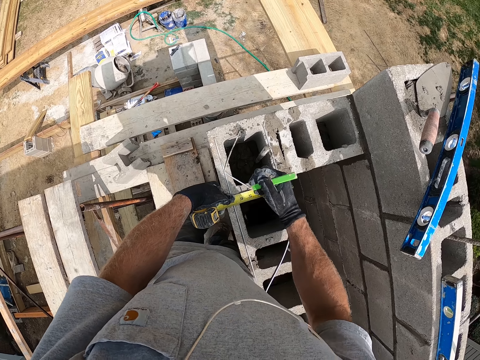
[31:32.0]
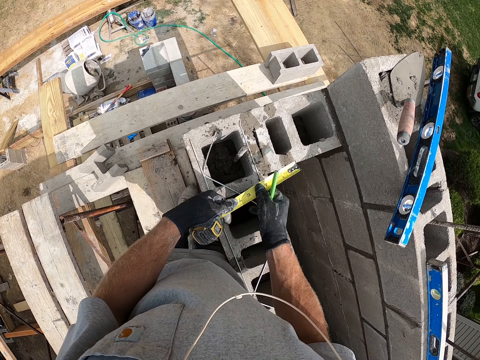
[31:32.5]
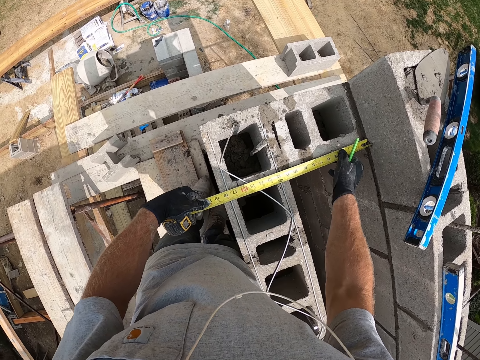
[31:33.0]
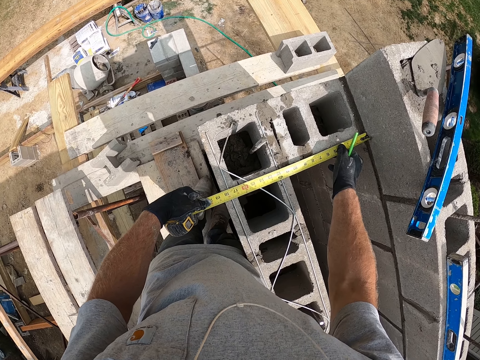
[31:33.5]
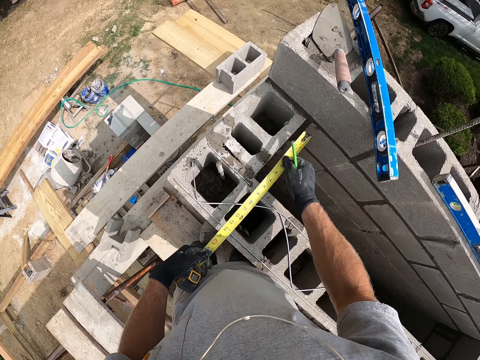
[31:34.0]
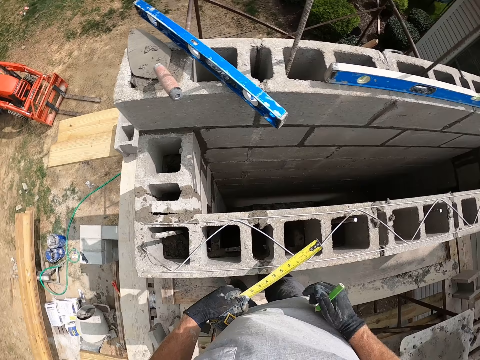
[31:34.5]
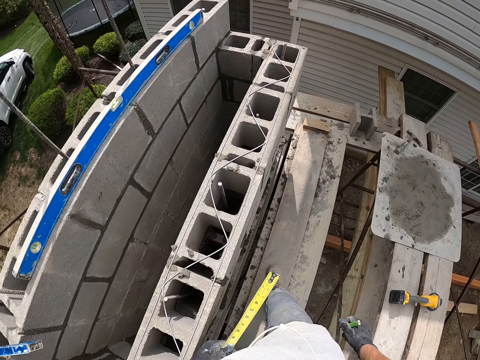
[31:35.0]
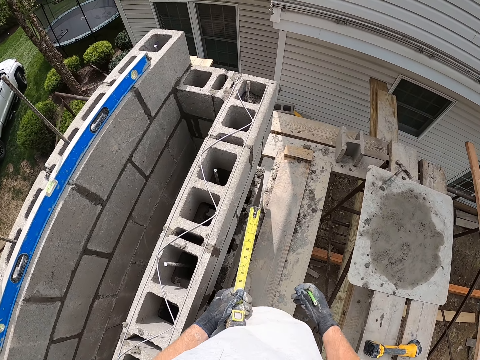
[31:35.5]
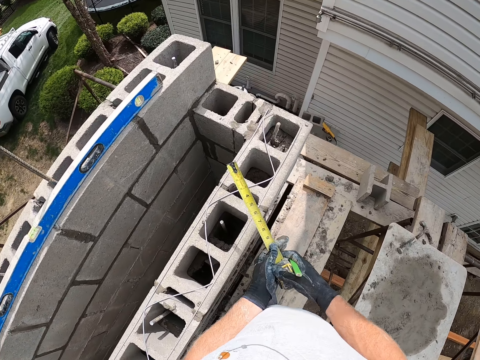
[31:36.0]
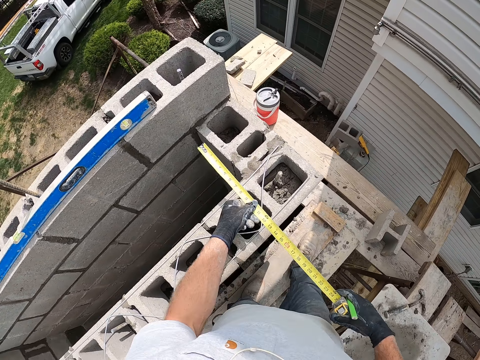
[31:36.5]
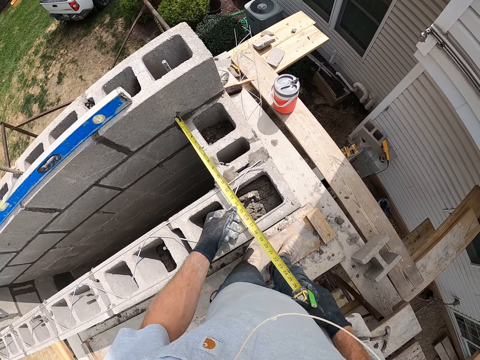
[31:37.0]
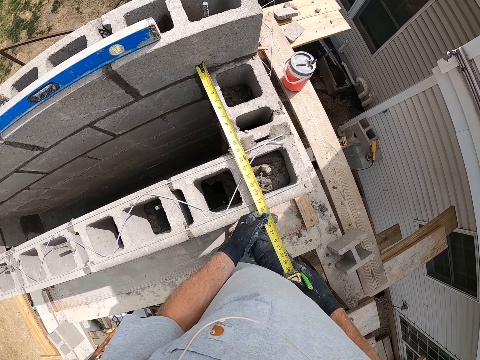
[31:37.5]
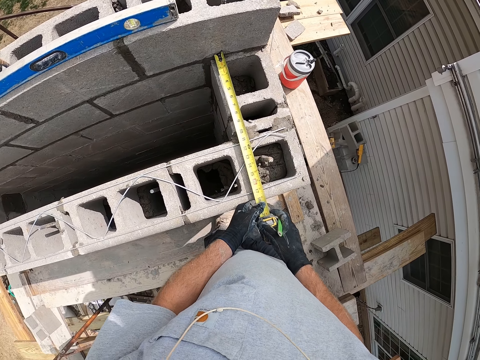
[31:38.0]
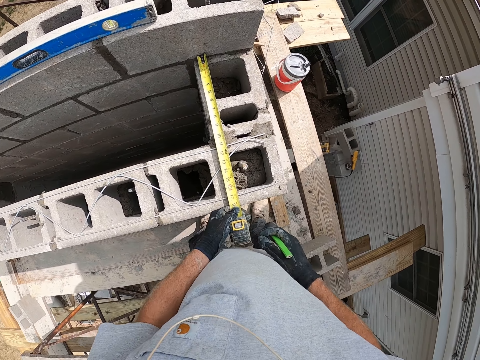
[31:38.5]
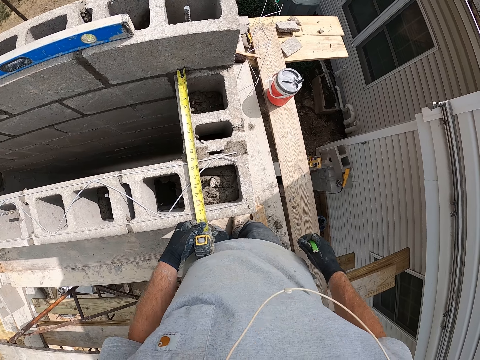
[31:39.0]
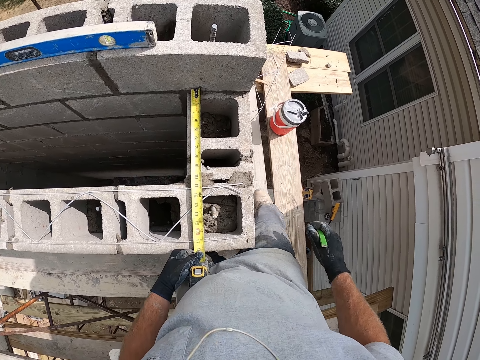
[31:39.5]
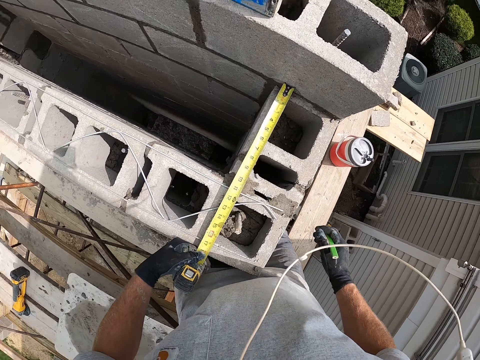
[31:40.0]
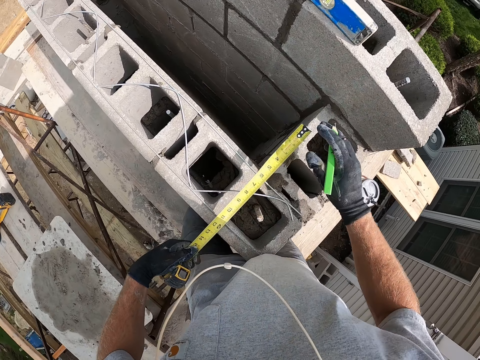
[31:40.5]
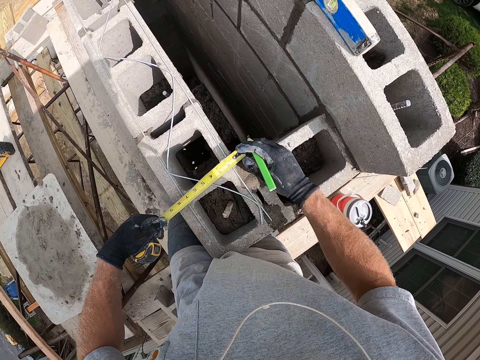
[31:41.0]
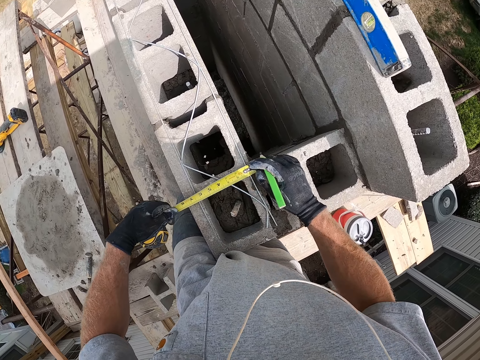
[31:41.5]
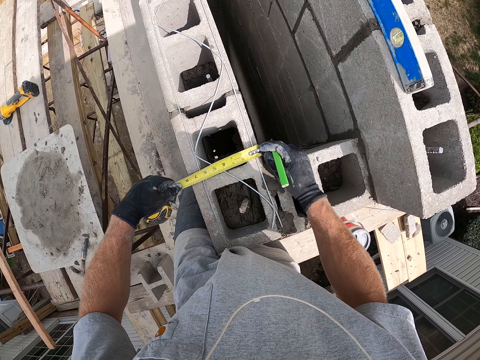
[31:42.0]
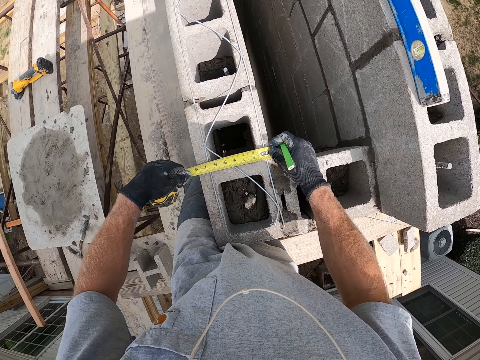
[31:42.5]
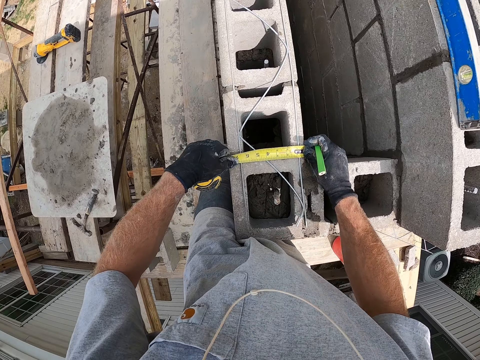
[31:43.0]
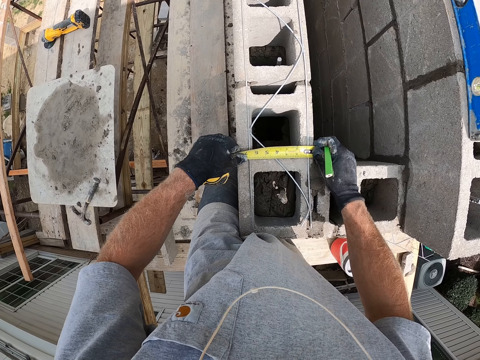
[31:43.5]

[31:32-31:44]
The camera wearer sets the measuring tape on the concrete wall. They stretch the tape measure. They move around on the wooden plank. They set the measuring tape on the concrete wall. They measure the distance on the bricks. They adjust the measuring tape on the concrete wall.

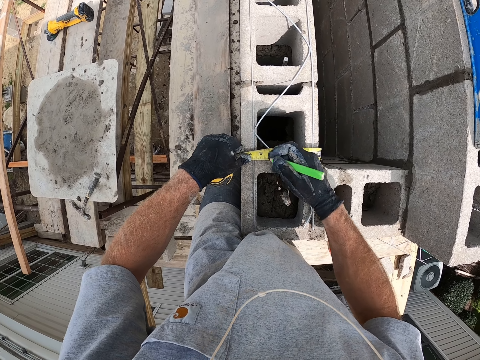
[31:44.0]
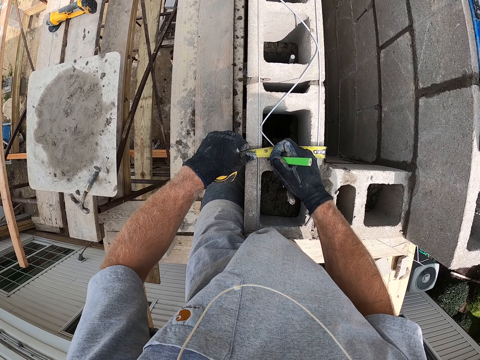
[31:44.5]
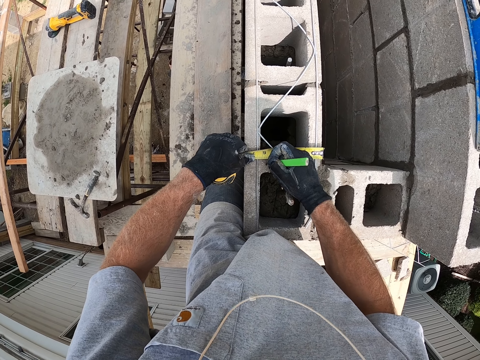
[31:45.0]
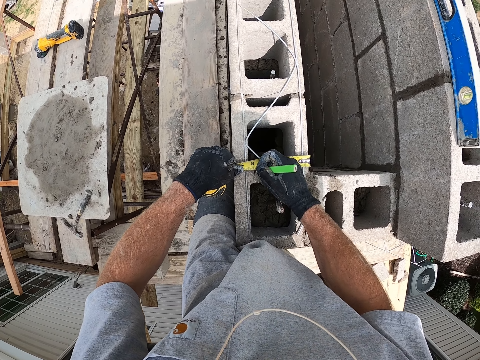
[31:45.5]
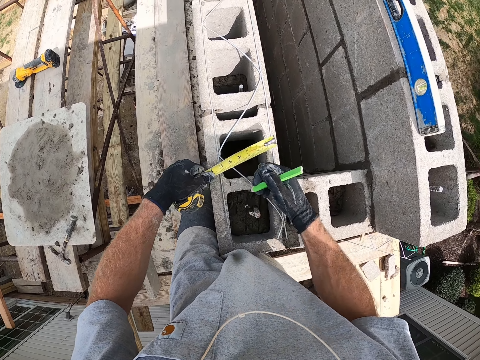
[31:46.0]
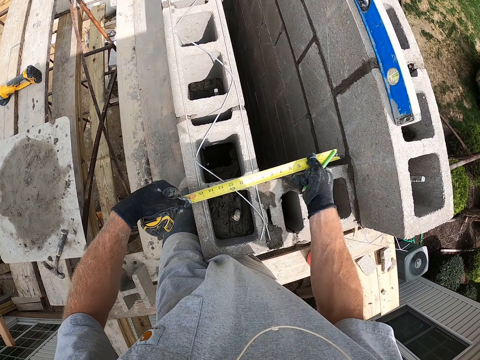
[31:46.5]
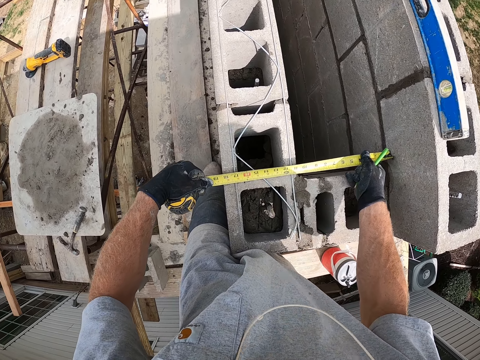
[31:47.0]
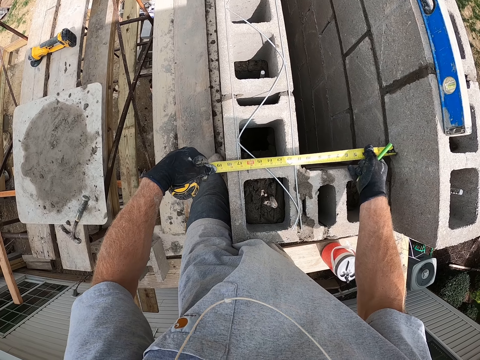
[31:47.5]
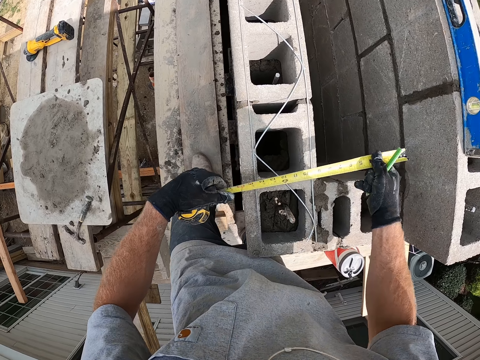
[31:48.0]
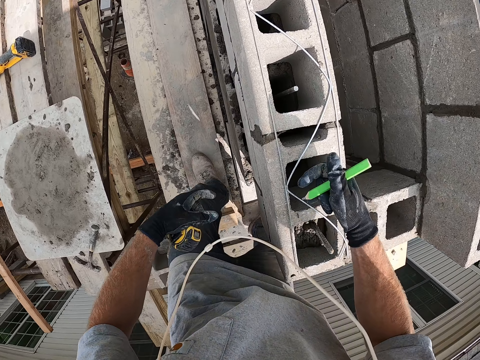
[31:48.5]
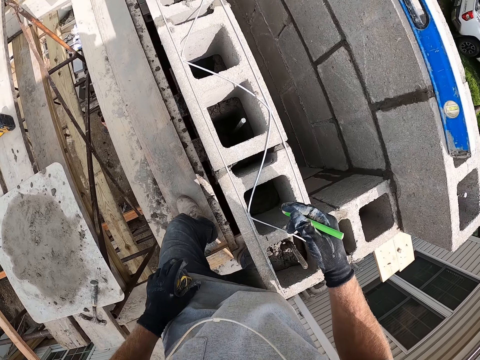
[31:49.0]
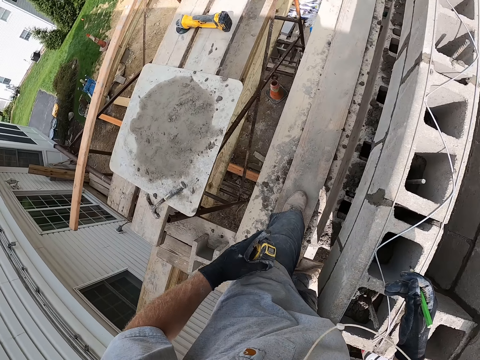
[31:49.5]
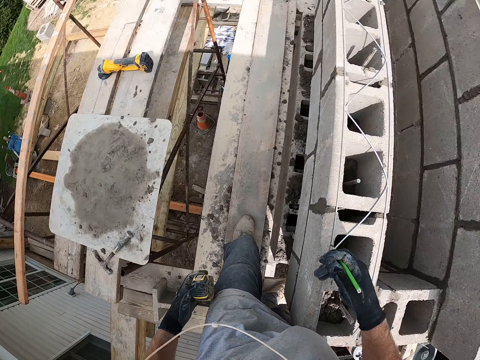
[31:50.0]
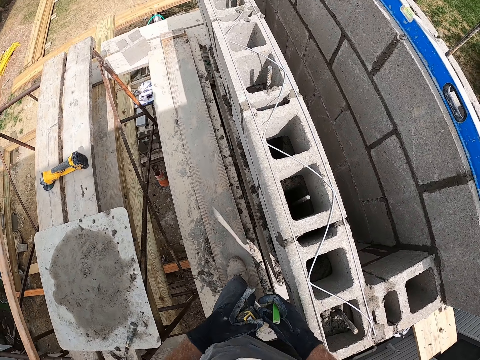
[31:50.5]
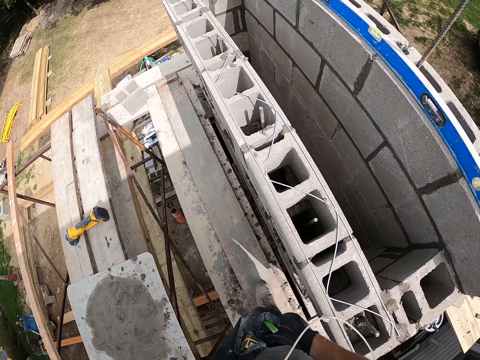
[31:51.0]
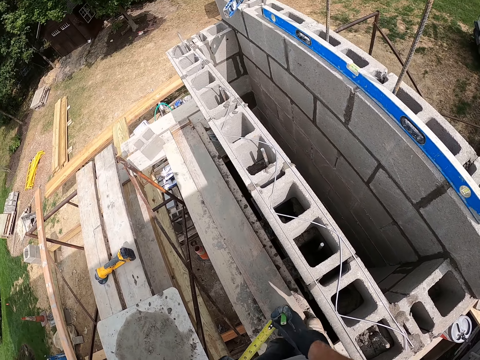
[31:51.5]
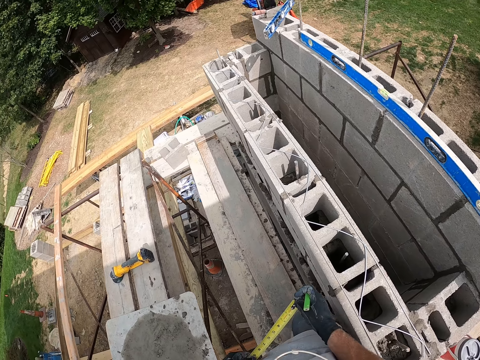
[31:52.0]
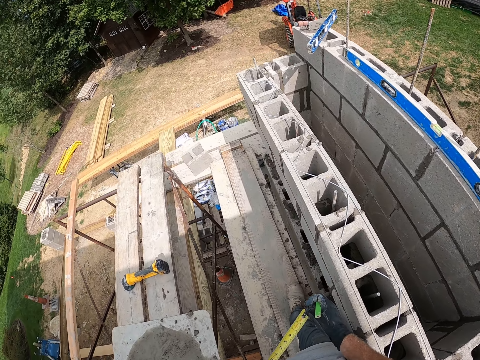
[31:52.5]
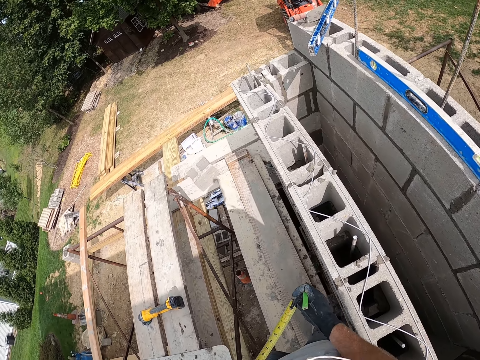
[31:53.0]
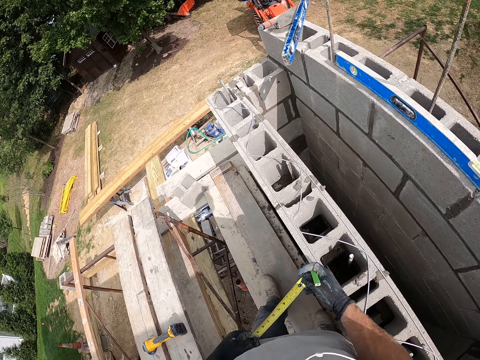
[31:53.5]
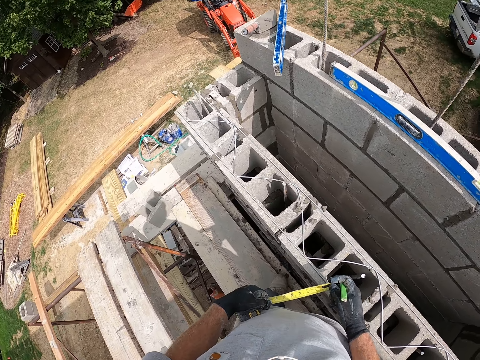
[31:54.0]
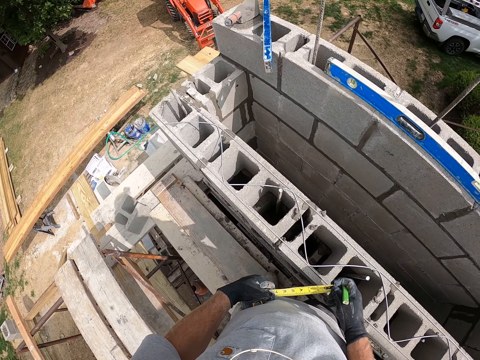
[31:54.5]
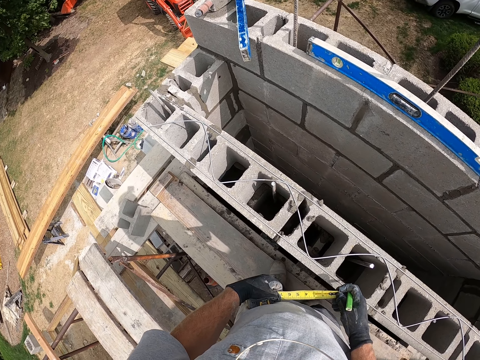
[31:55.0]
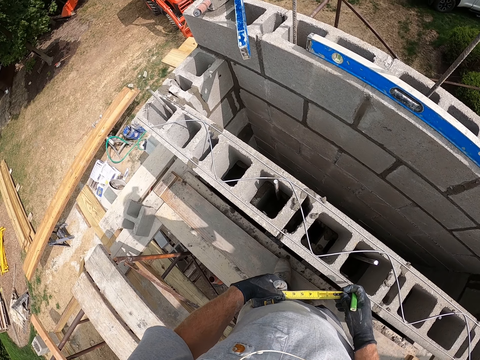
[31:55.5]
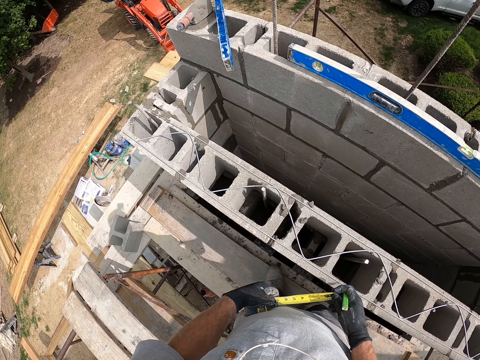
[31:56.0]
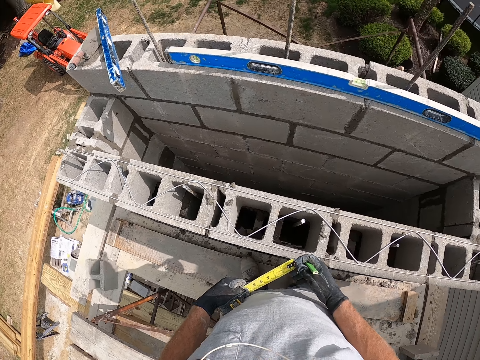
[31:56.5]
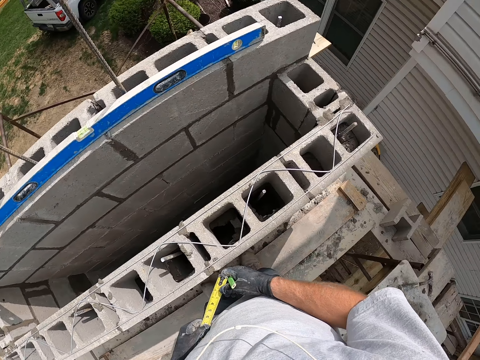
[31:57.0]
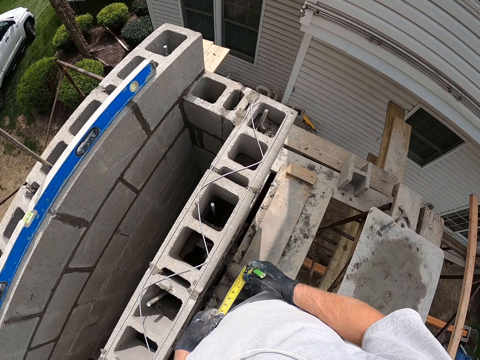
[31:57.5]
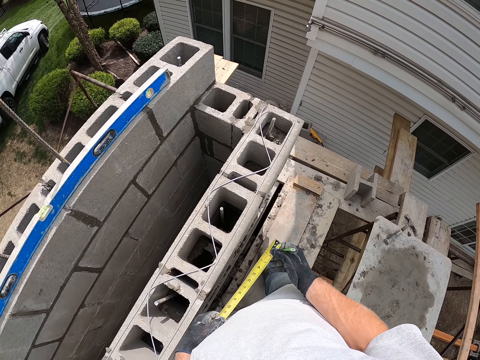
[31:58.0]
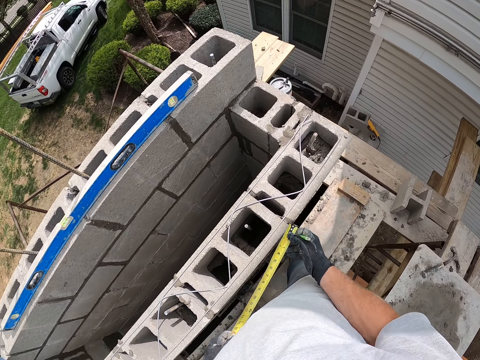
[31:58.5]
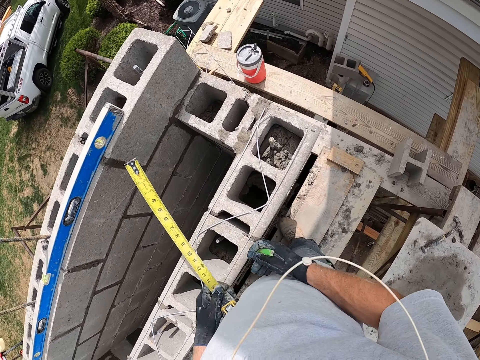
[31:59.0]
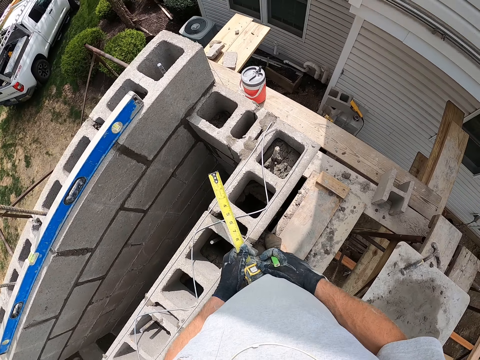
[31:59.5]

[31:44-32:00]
The camera wearer marks the concrete wall with a marker. He stretches out the measuring tape on the concrete block. He measures the block with the tape measure. He walks around a construction site. He looks around the construction site. He stretches out the measuring tape with his hands.
